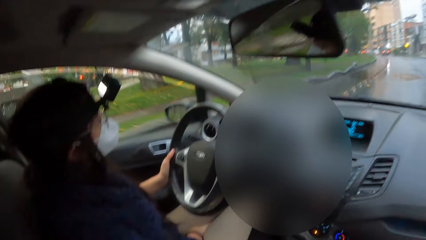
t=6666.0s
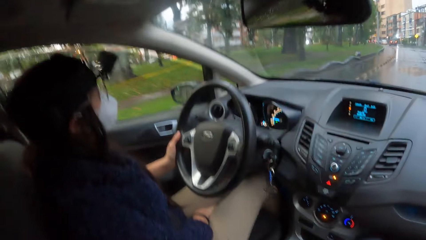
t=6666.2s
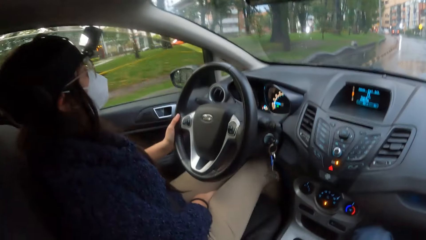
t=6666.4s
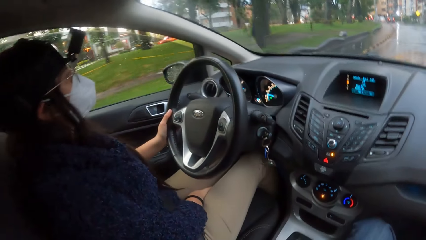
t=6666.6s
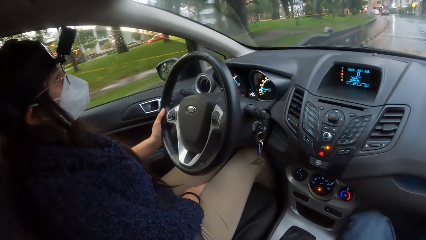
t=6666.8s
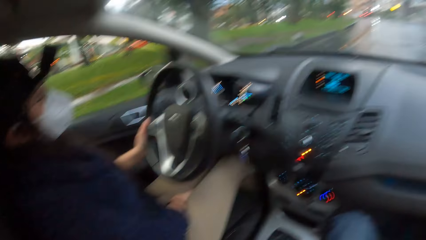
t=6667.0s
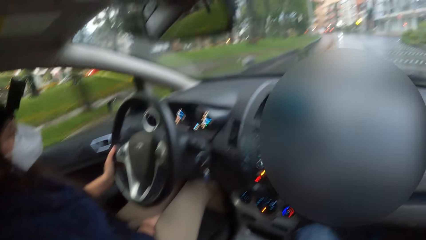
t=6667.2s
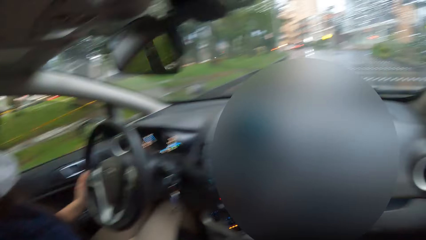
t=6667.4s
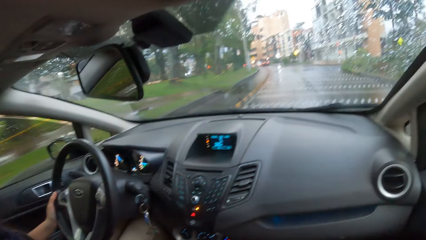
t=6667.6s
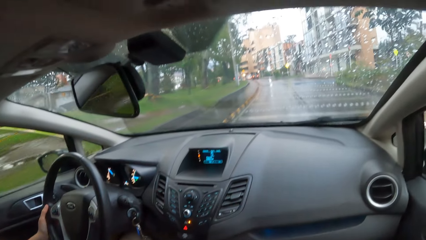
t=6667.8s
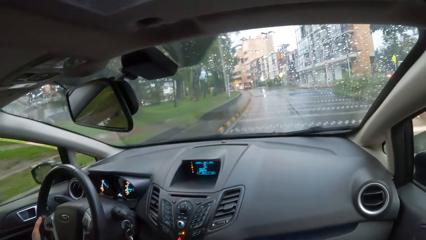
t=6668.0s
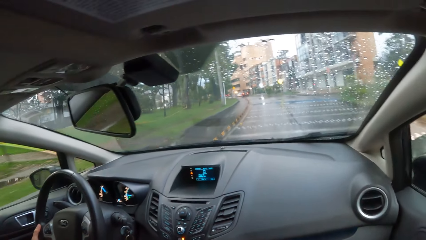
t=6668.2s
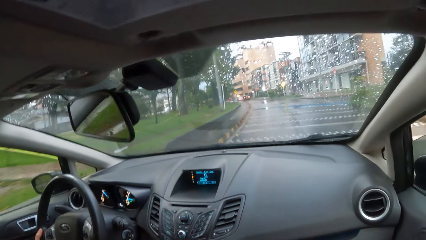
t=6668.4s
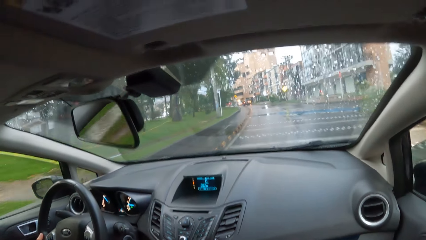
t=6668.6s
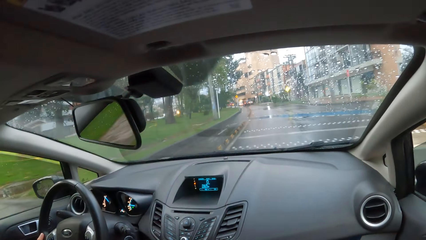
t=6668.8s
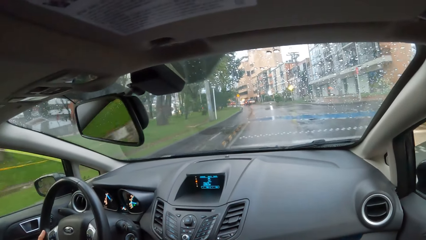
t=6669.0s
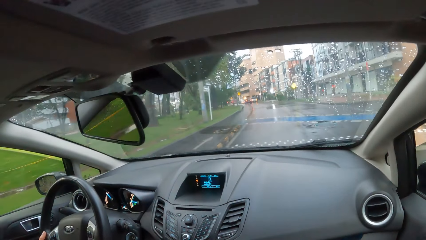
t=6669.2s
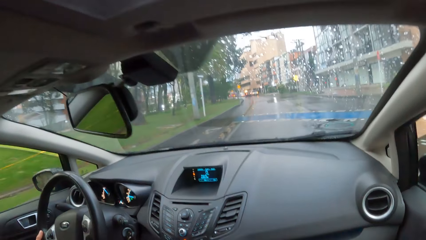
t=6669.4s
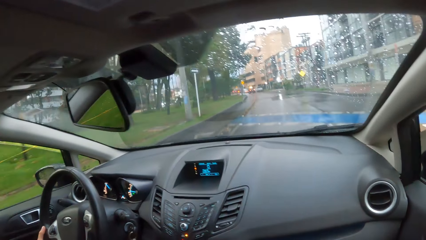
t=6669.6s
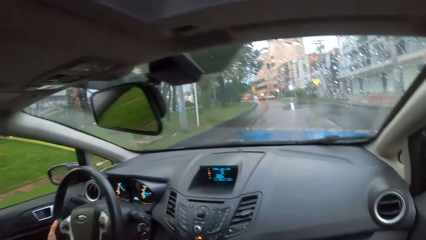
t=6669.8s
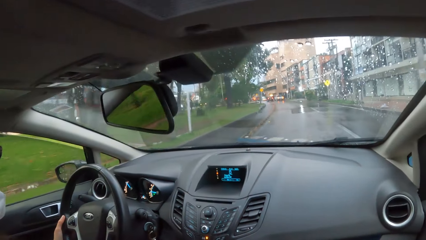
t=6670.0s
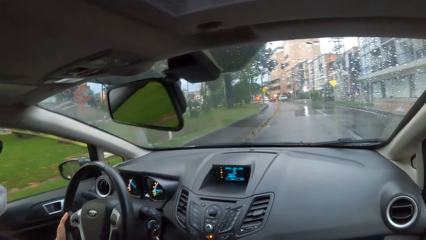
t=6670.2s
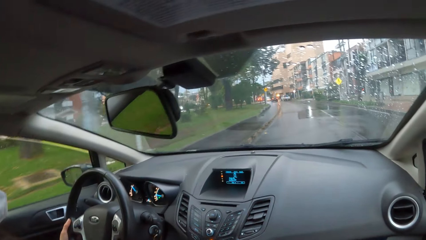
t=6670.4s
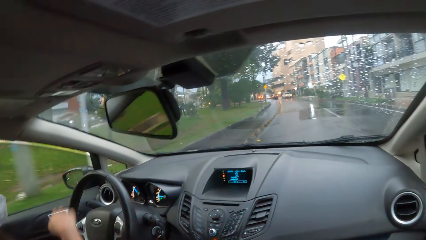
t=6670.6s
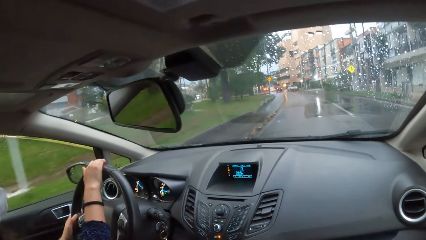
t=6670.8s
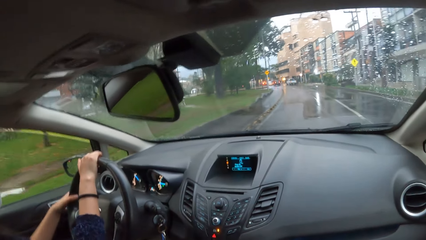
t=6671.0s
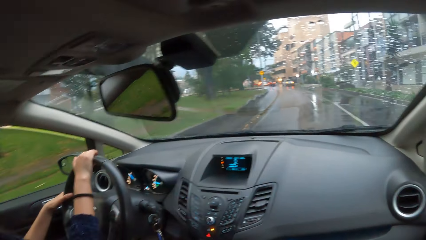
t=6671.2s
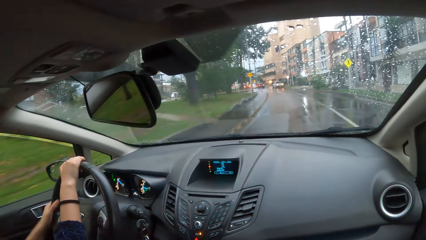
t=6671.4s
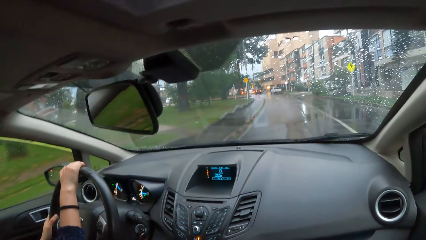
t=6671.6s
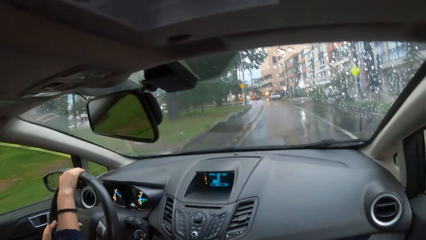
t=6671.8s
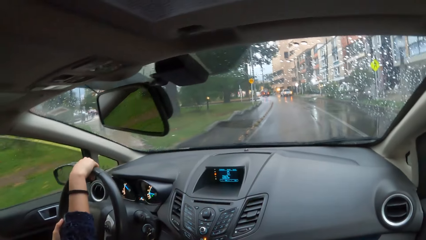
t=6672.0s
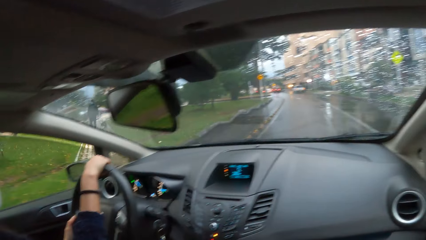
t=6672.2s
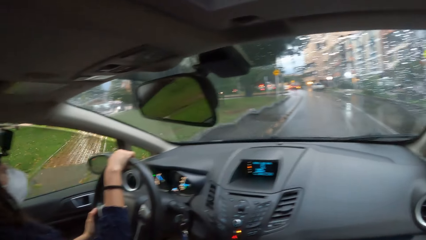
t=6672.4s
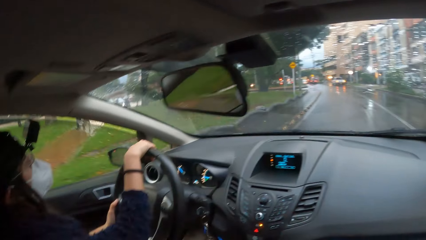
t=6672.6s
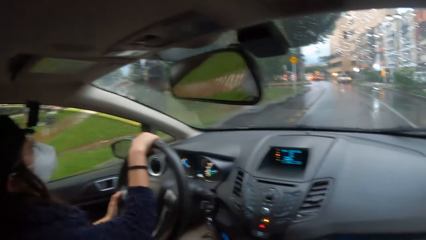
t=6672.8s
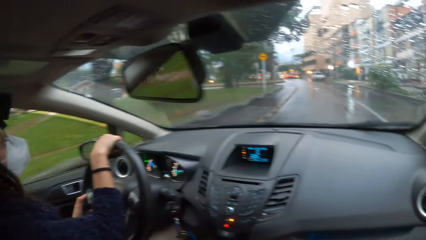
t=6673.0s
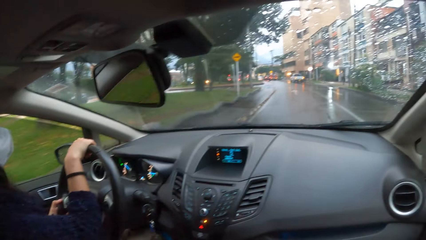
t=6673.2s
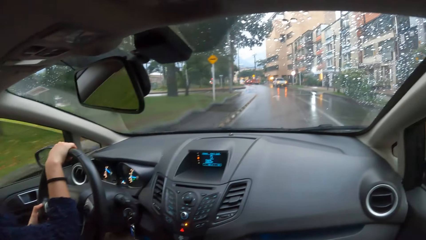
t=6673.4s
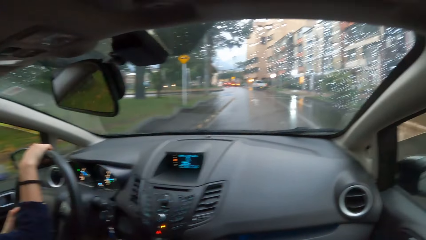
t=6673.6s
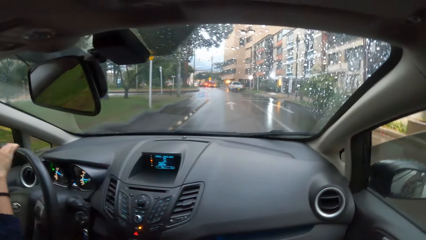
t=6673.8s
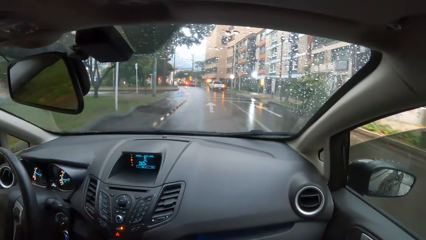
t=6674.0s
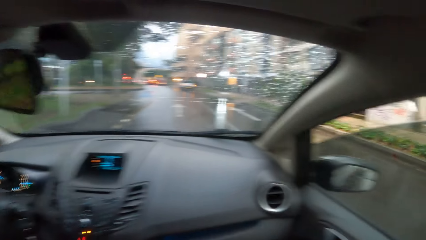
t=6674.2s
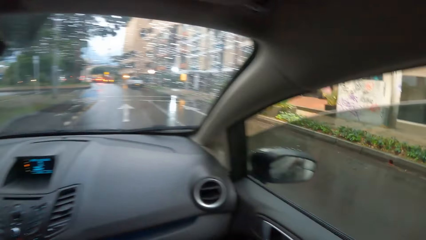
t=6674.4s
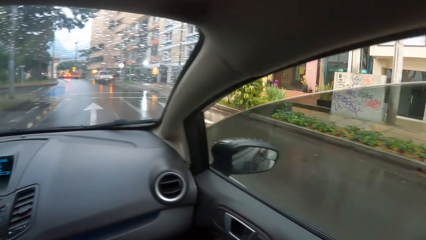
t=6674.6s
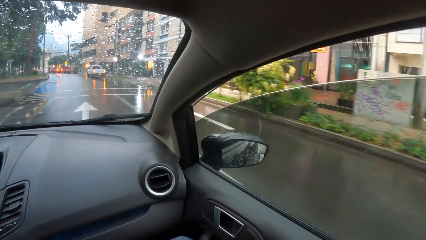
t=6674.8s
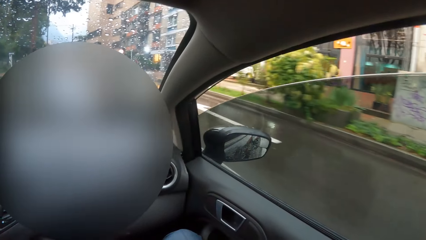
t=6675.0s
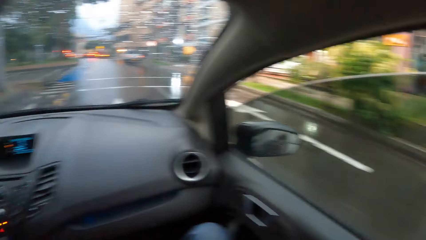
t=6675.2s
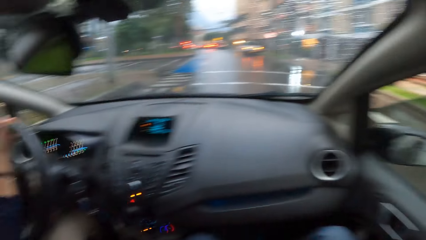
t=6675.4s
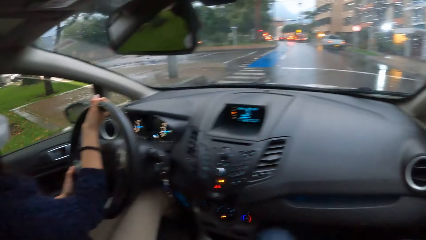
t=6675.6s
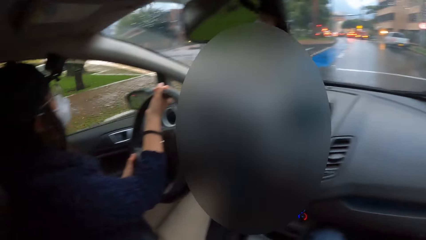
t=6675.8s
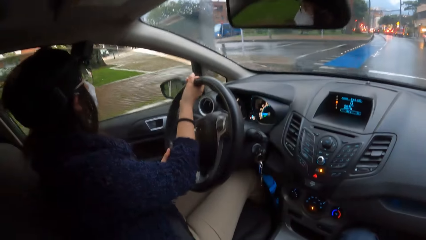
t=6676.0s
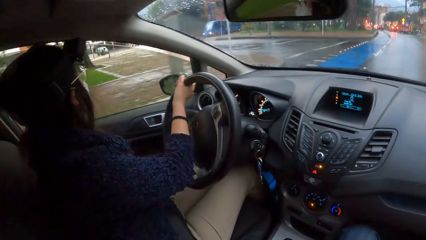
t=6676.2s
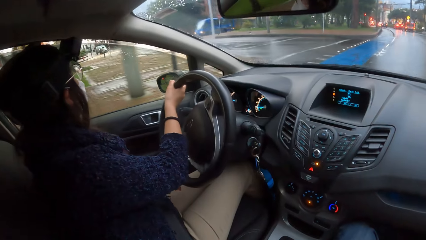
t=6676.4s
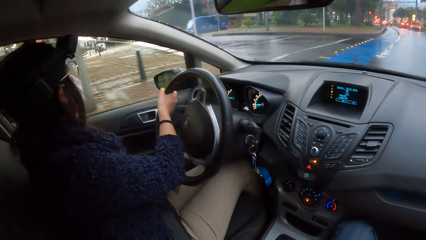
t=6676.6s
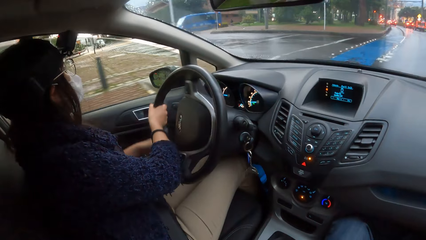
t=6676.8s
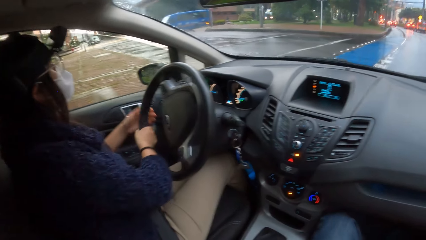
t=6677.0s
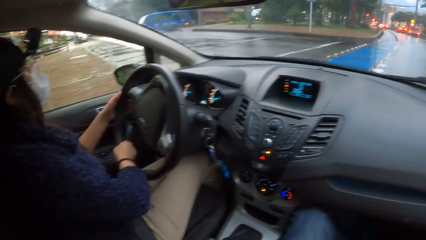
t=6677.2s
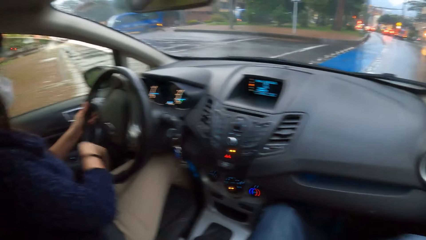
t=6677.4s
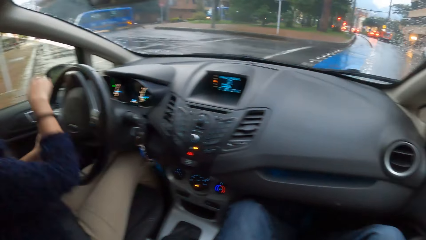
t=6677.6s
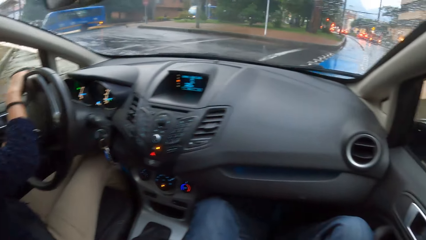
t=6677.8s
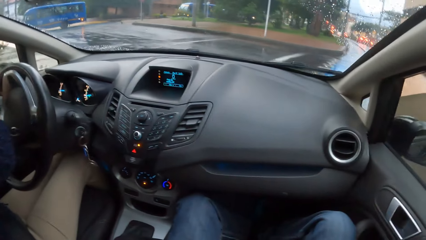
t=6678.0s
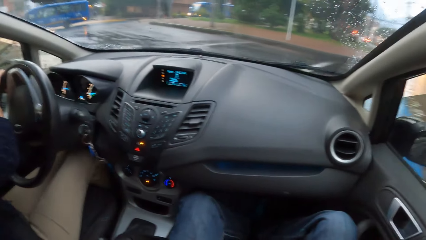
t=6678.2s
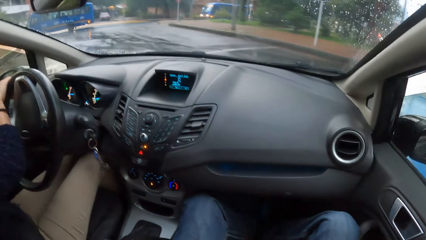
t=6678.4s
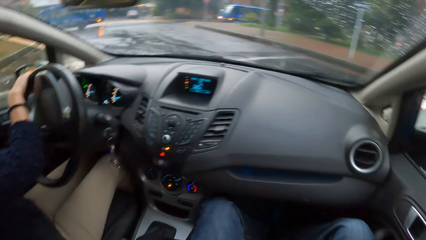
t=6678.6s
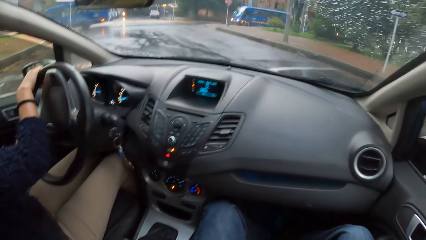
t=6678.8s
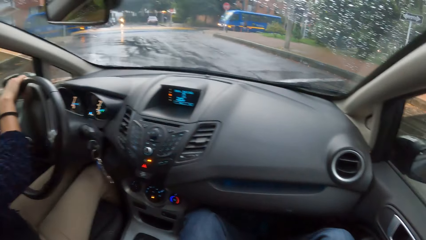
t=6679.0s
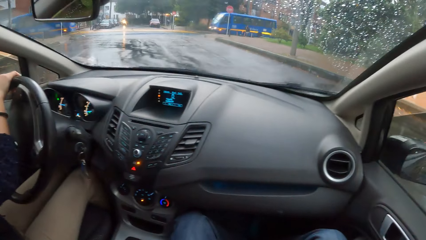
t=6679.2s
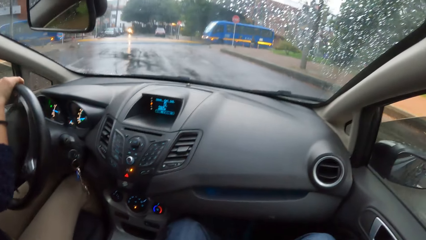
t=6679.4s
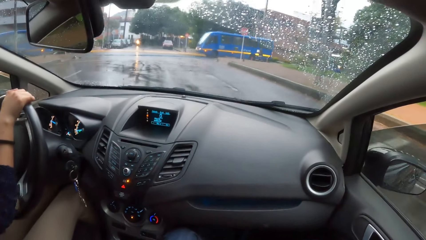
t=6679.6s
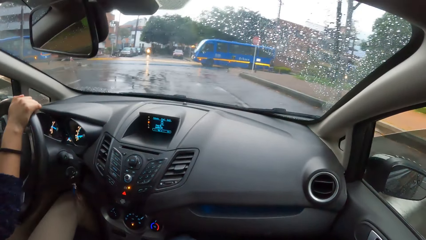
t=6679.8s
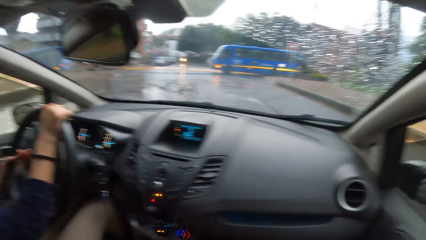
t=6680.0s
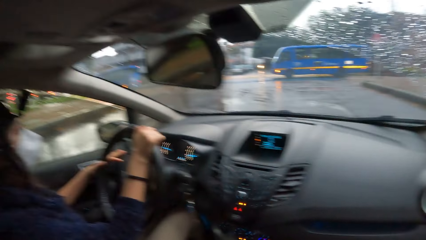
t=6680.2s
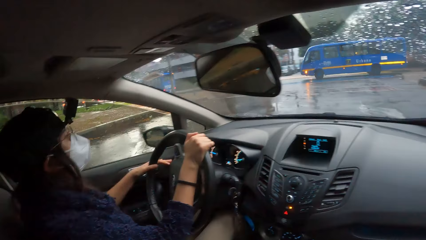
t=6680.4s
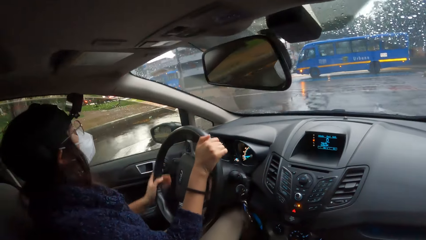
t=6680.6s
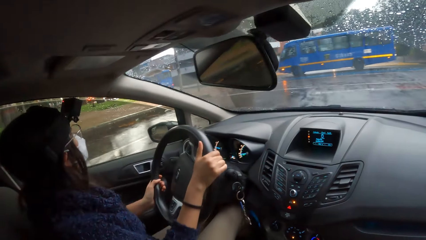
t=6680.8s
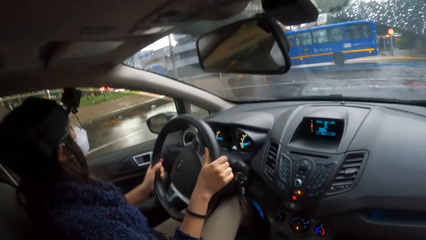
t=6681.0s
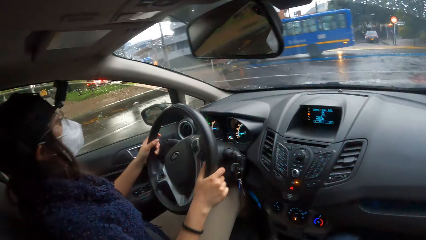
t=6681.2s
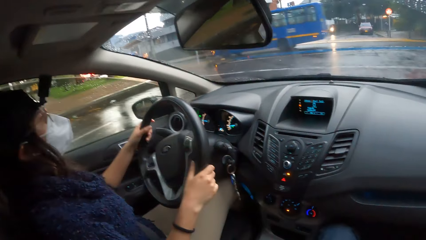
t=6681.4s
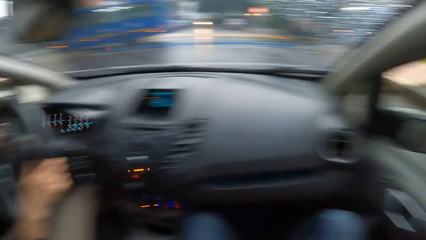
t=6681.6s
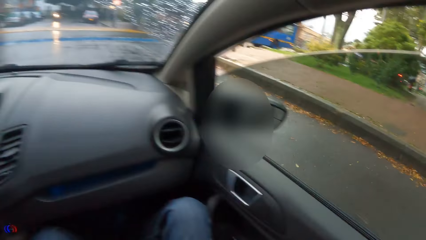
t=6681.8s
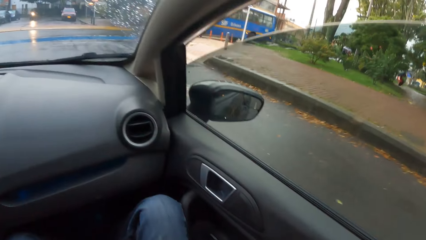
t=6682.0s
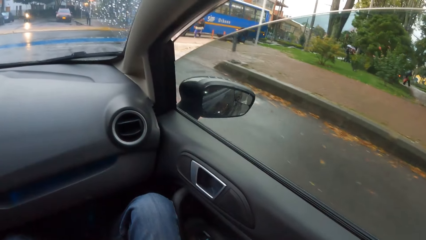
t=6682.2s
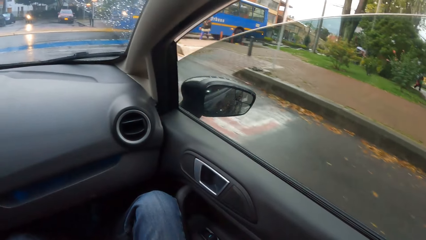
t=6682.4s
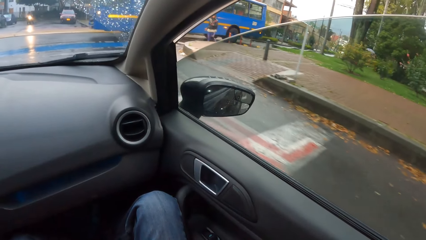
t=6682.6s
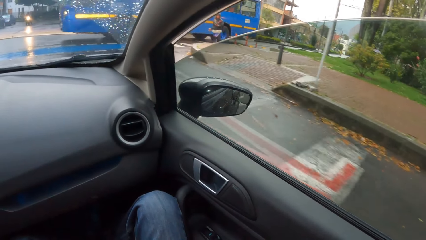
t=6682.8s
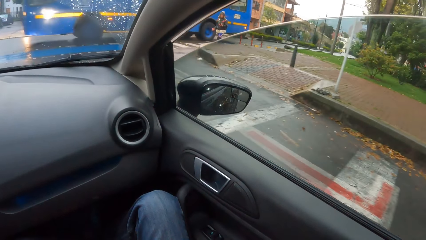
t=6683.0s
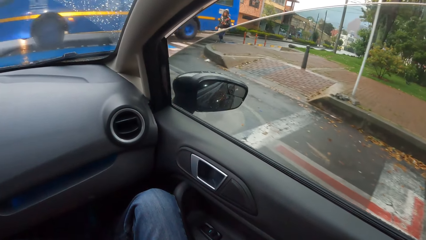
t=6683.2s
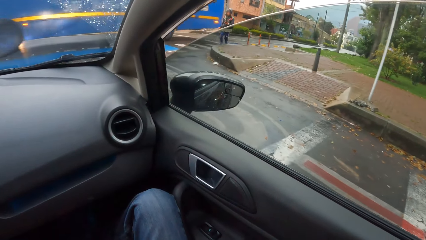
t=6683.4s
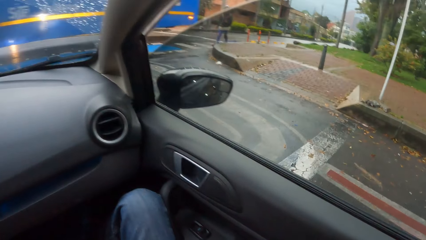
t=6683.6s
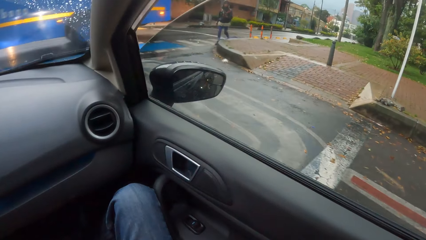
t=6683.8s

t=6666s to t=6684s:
The camera wearer looks around. A woman drives the car with her left hand on the steering wheel. The woman drives the car with both hands on the steering wheel. The woman negotiates a corner.
